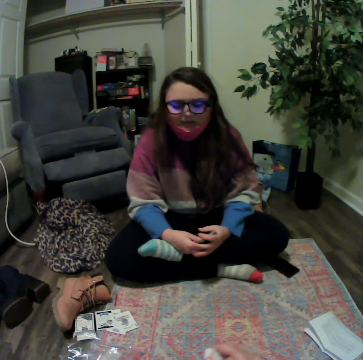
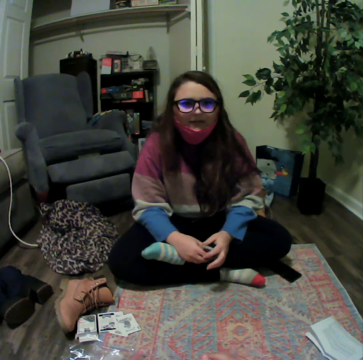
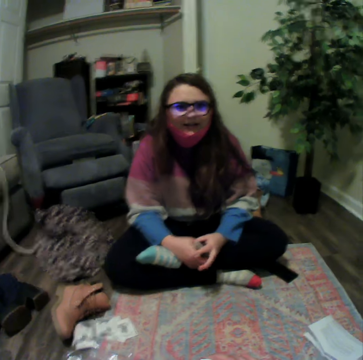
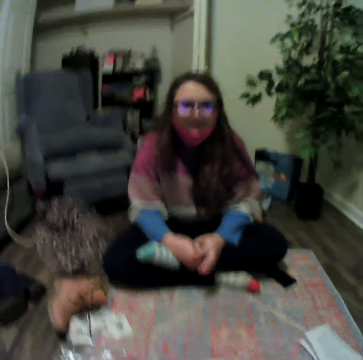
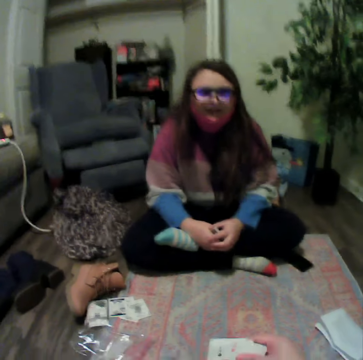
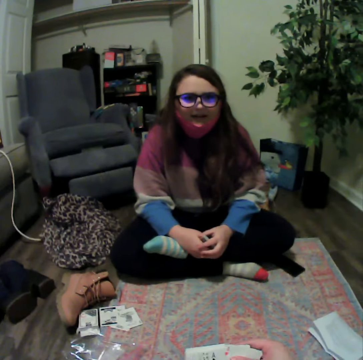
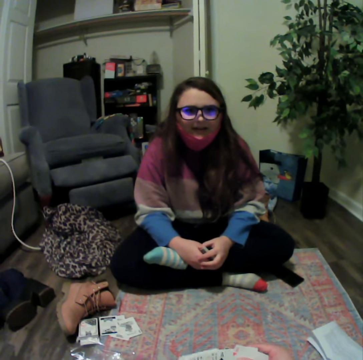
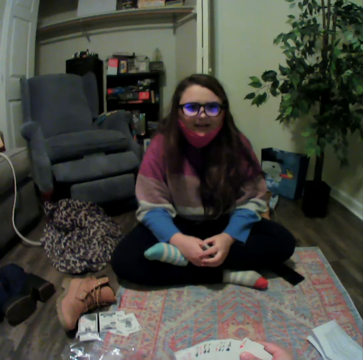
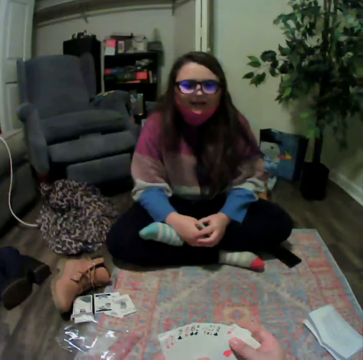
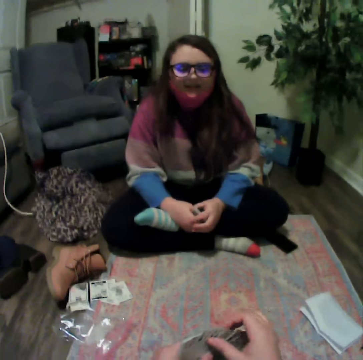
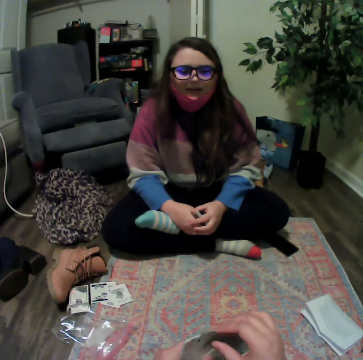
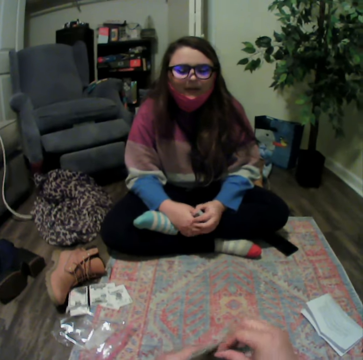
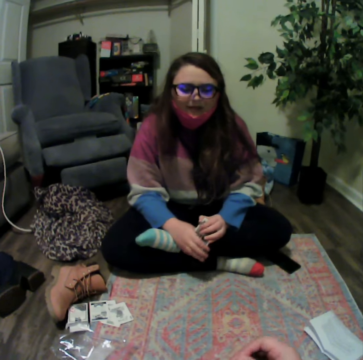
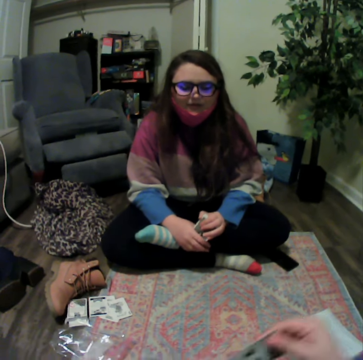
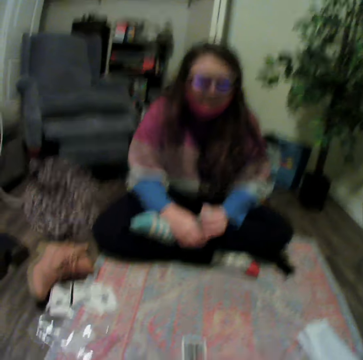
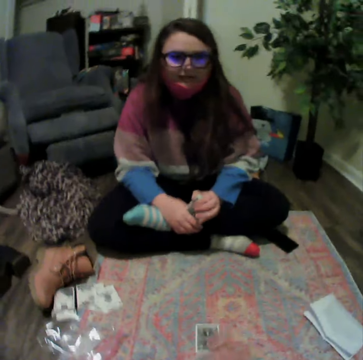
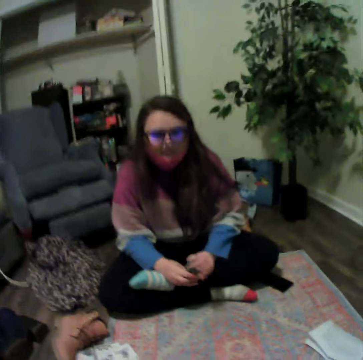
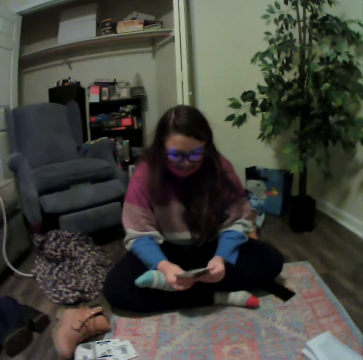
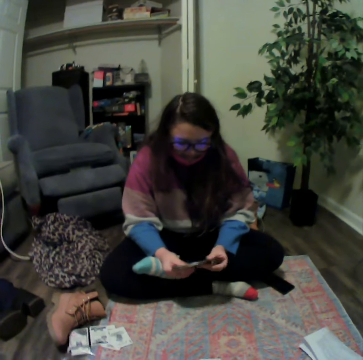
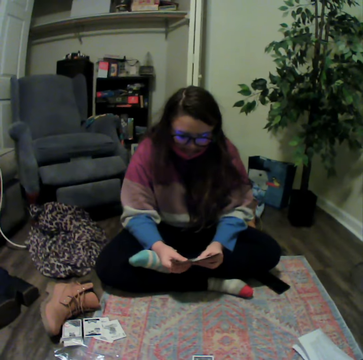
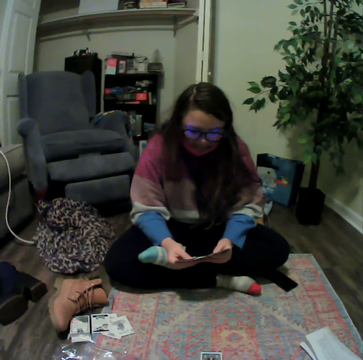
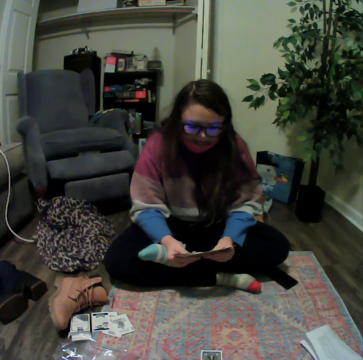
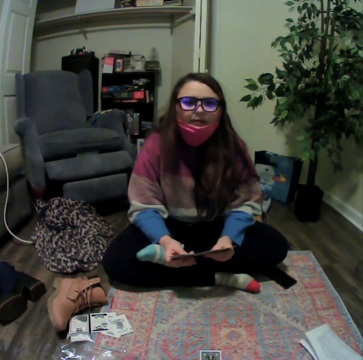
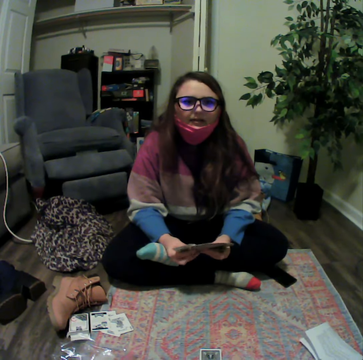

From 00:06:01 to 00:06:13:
The camera wearer throws down the card. They play the poker card. A lady reshuffles the cards.

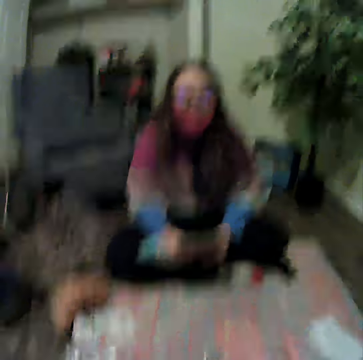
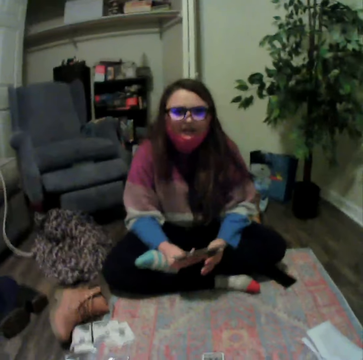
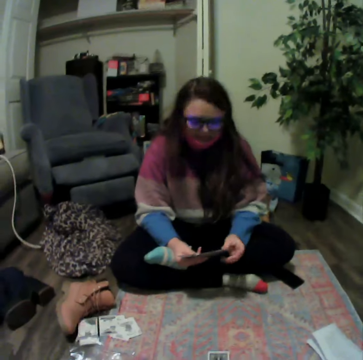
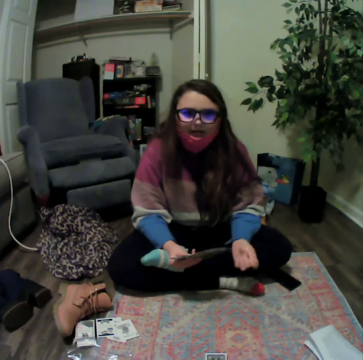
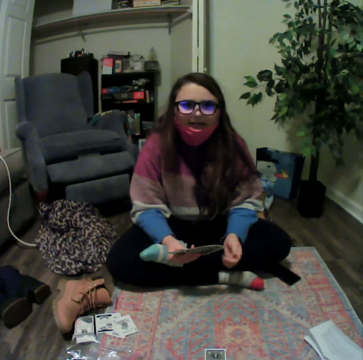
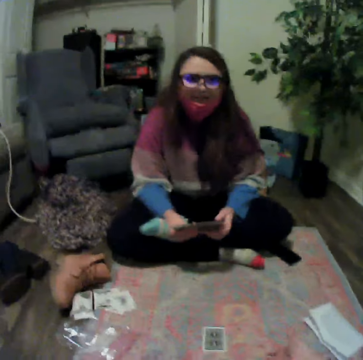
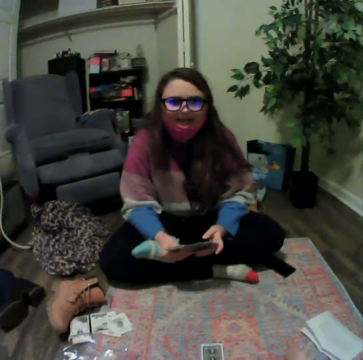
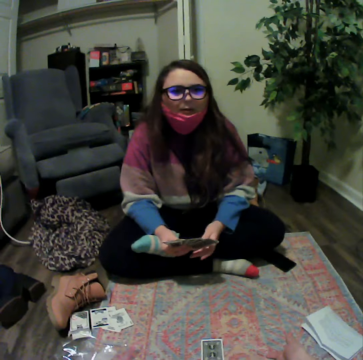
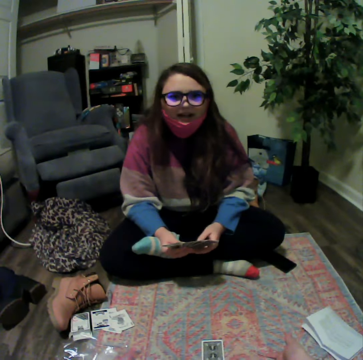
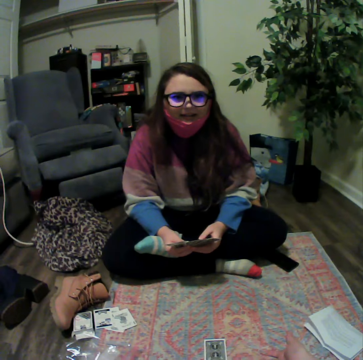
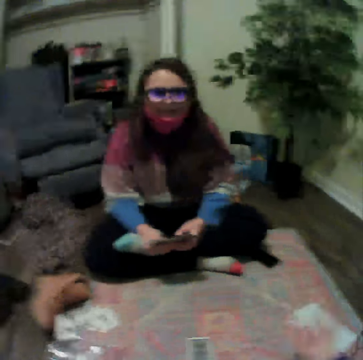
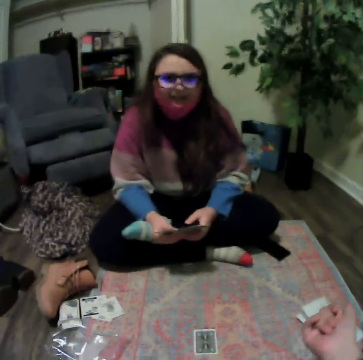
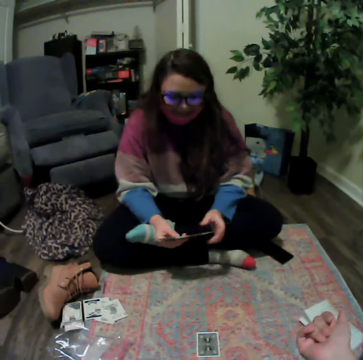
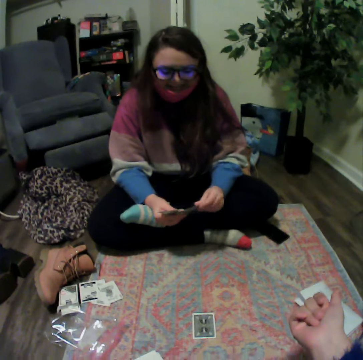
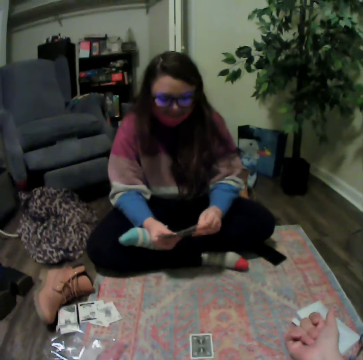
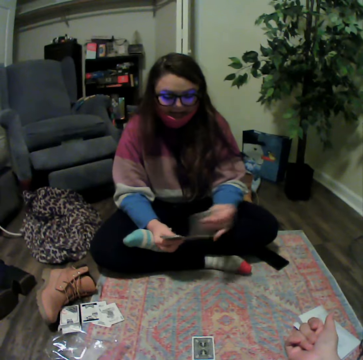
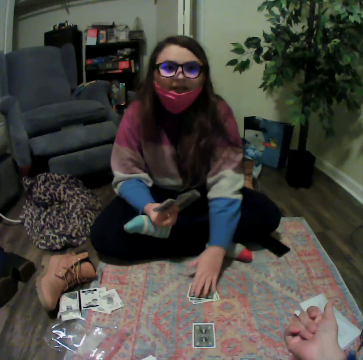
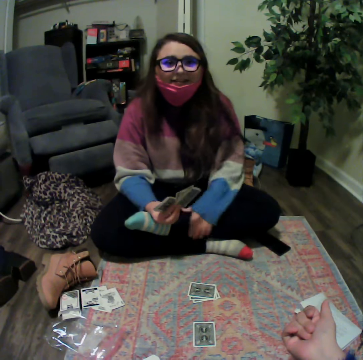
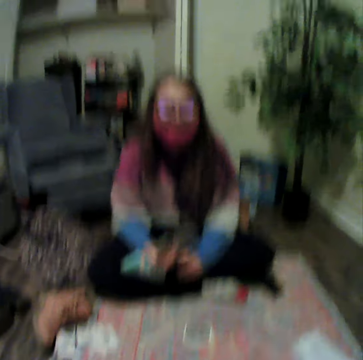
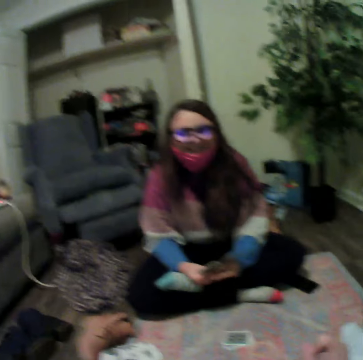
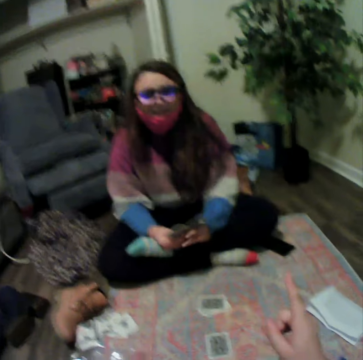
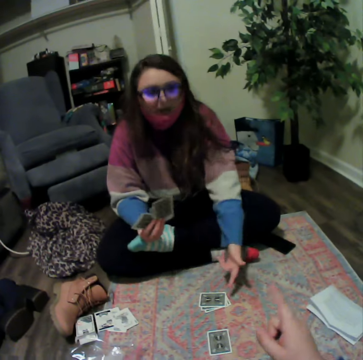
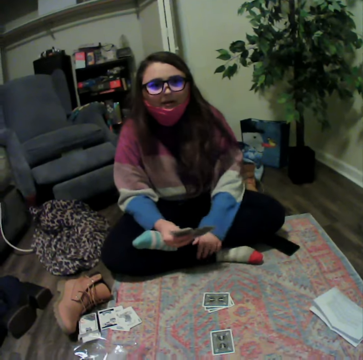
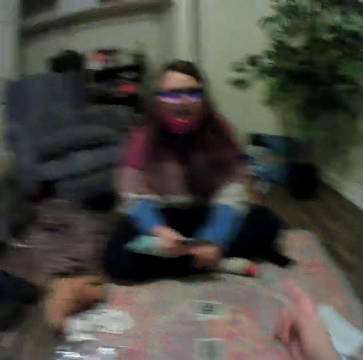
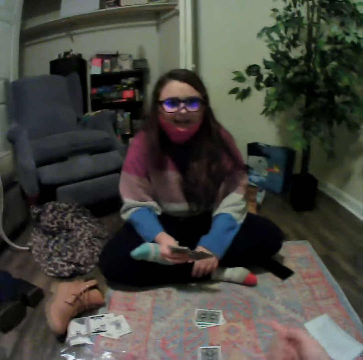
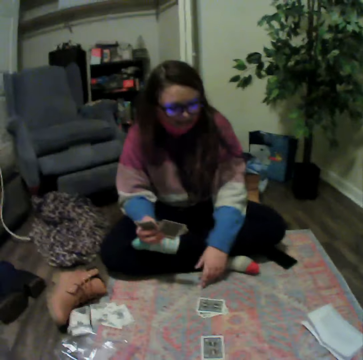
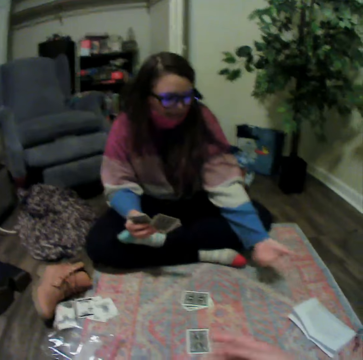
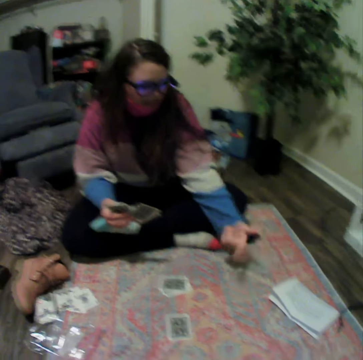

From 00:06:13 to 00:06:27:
A lady talks with the camera wearer. The lady puts down the cards and plays the poker card. The lady talks with the camera wearer.

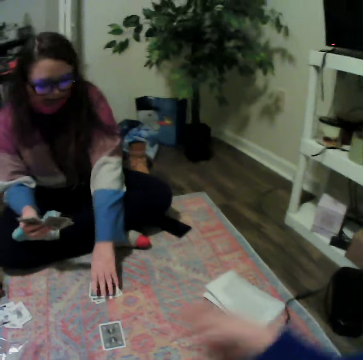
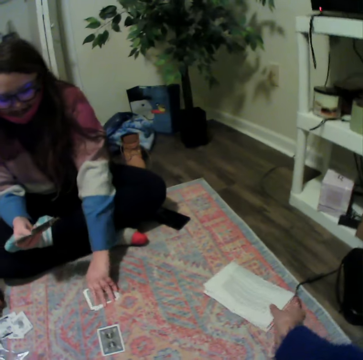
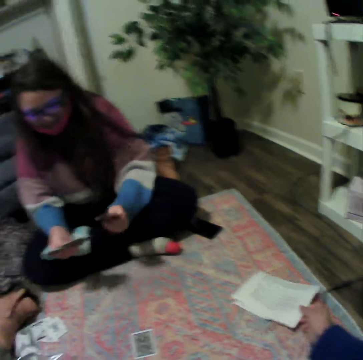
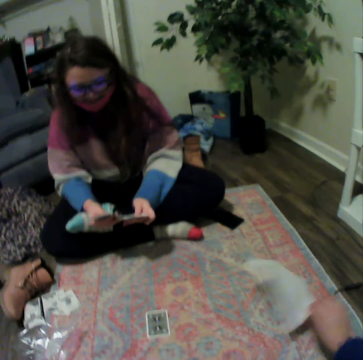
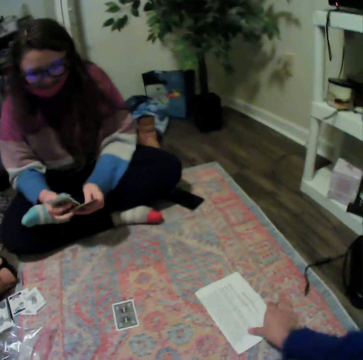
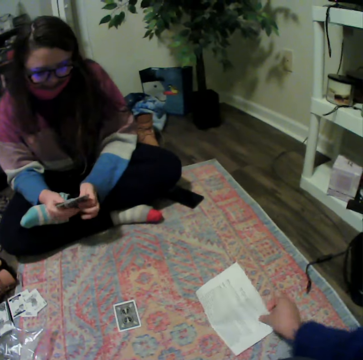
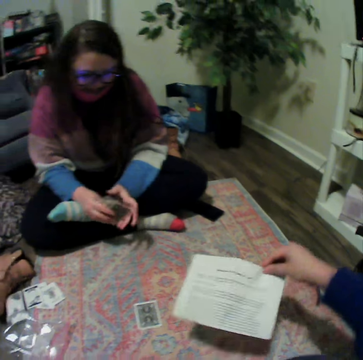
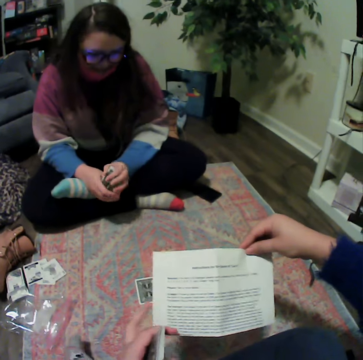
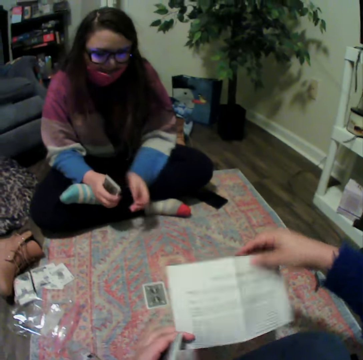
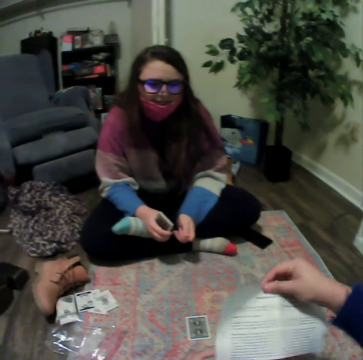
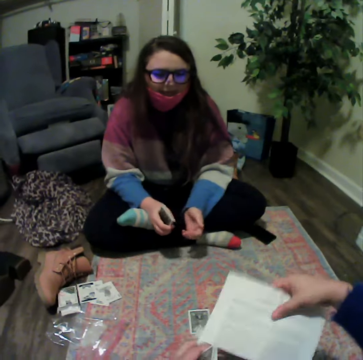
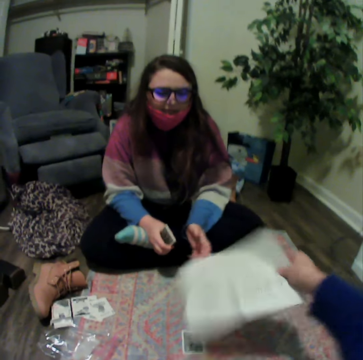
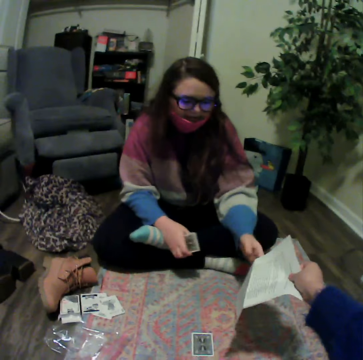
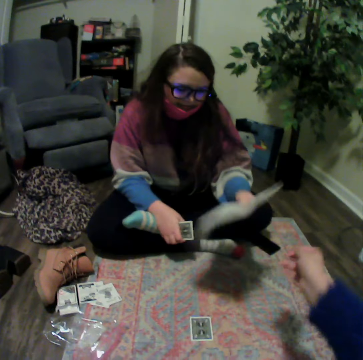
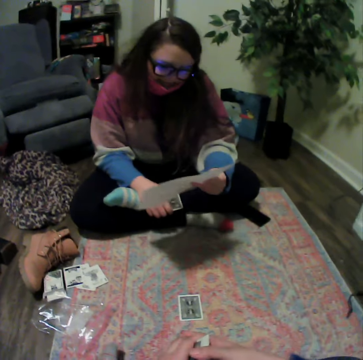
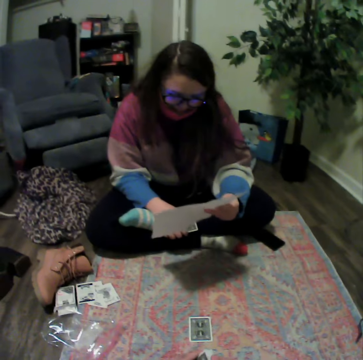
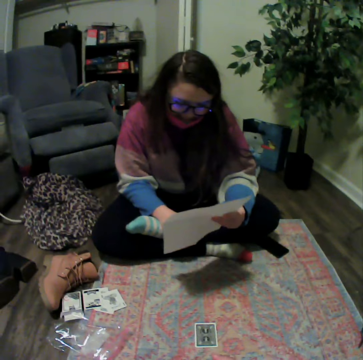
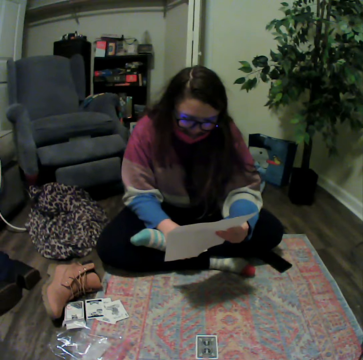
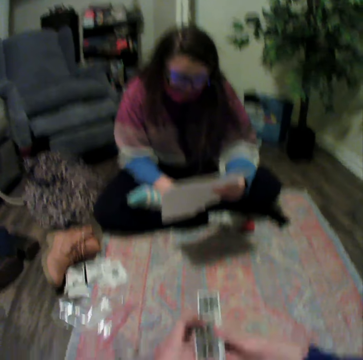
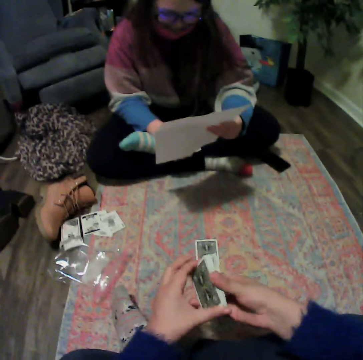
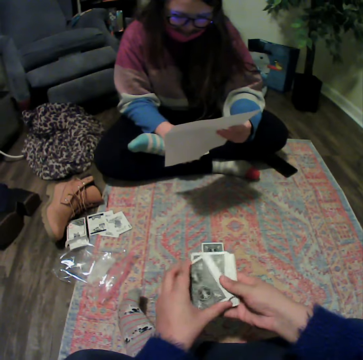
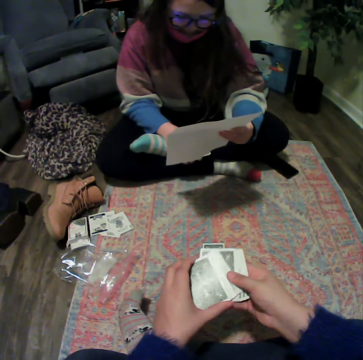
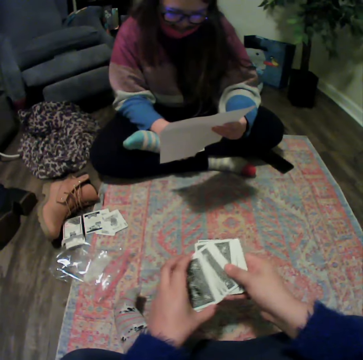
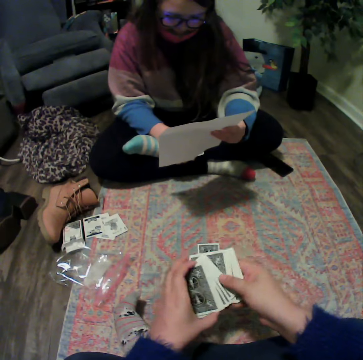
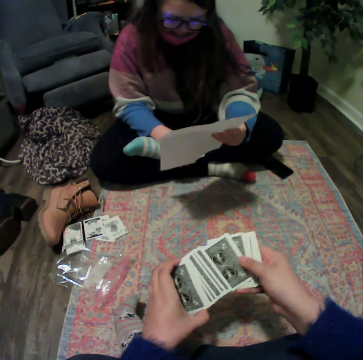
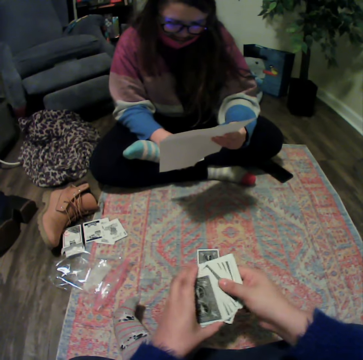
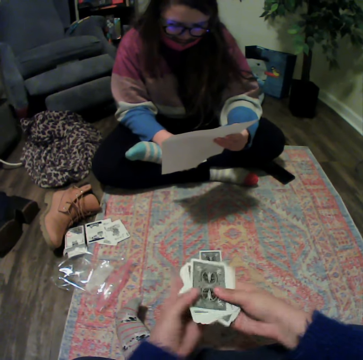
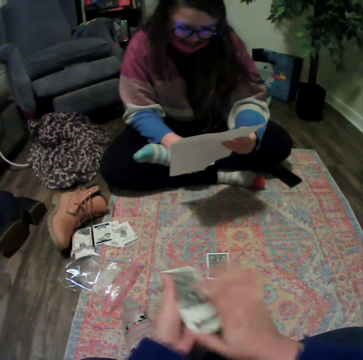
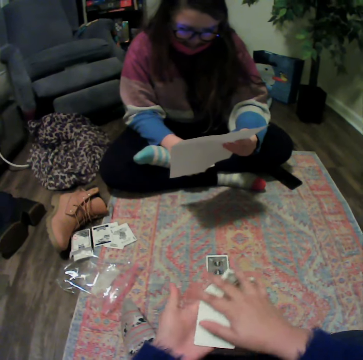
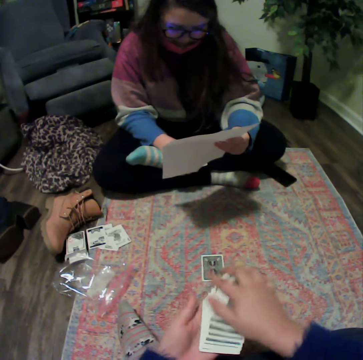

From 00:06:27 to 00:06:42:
A lady picks up the cards. The camera wearer picks up the game manual or paper. They lift the paper. They give the game manual to the lady. The lady reads through the game manual. The camera wearer holds the cards and reshuffles the cards.
